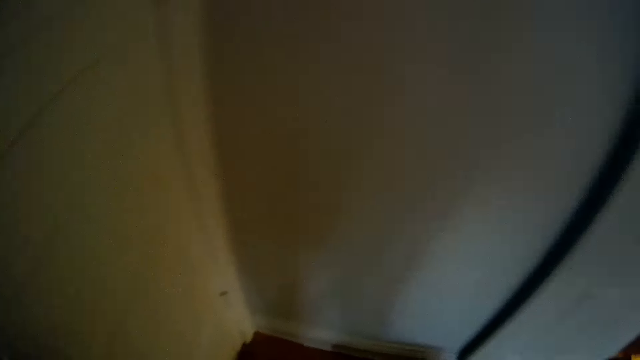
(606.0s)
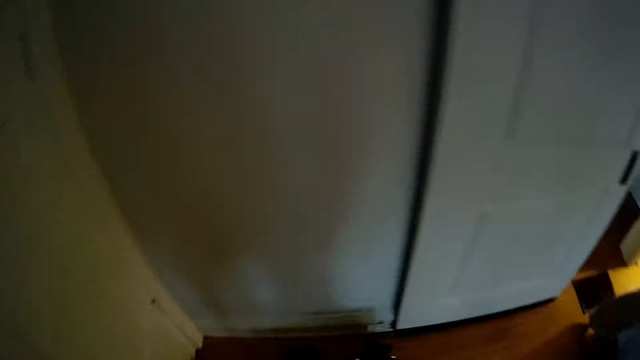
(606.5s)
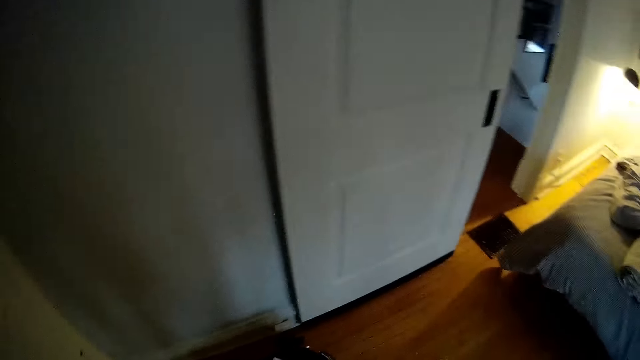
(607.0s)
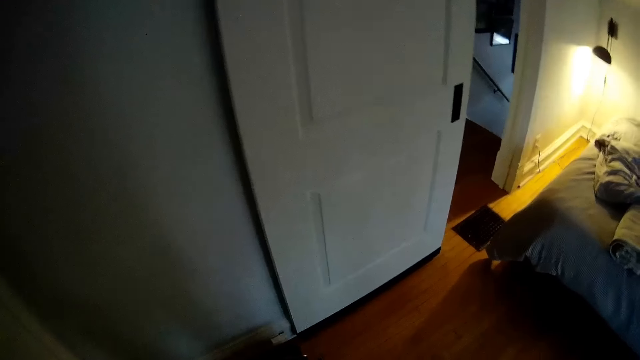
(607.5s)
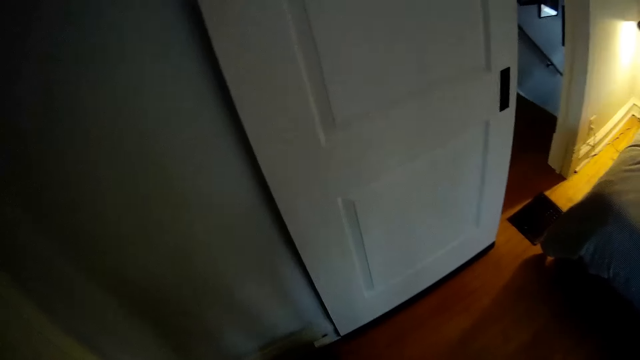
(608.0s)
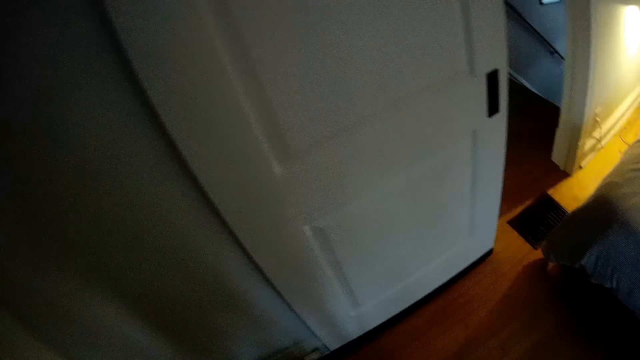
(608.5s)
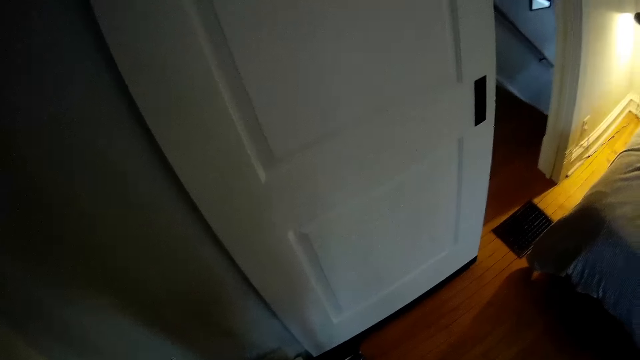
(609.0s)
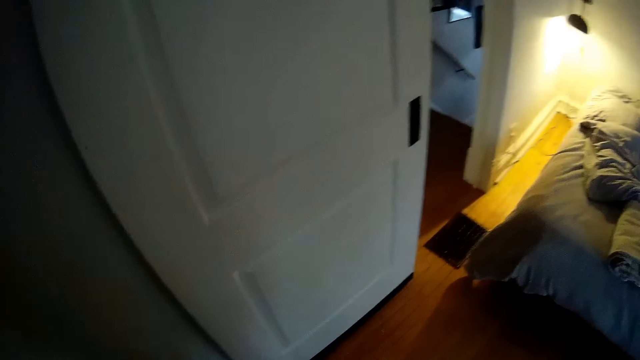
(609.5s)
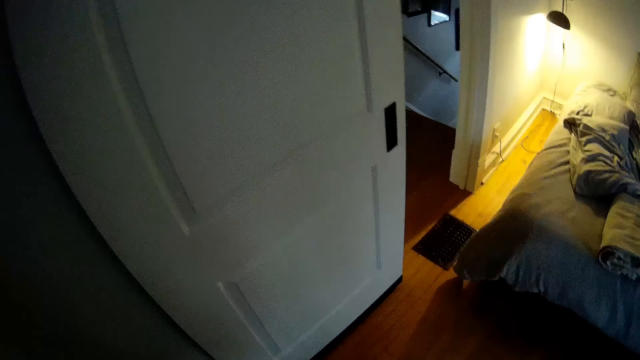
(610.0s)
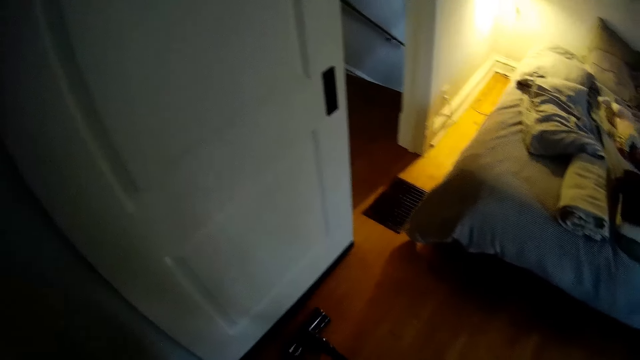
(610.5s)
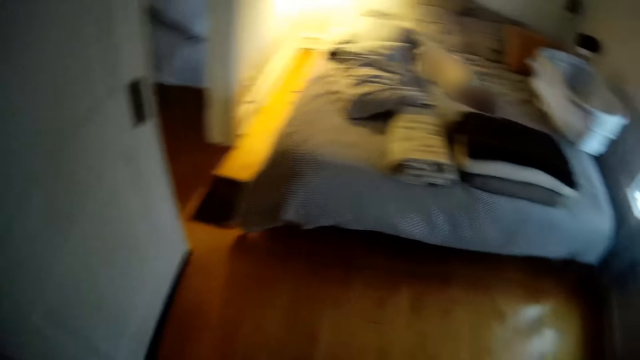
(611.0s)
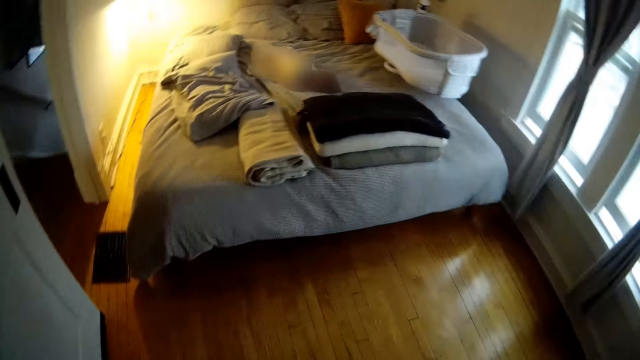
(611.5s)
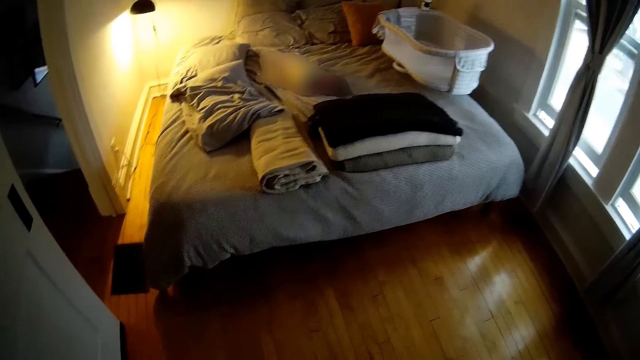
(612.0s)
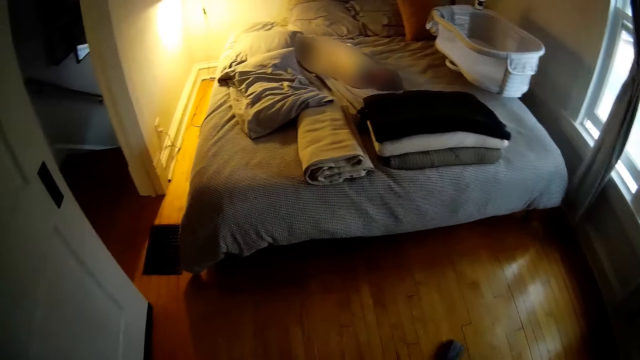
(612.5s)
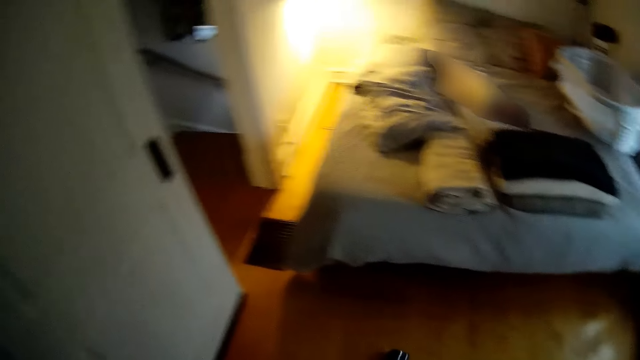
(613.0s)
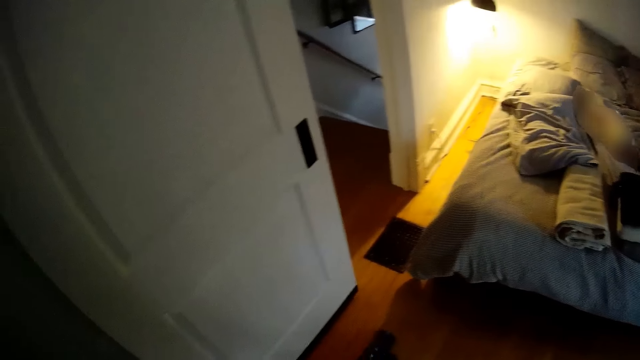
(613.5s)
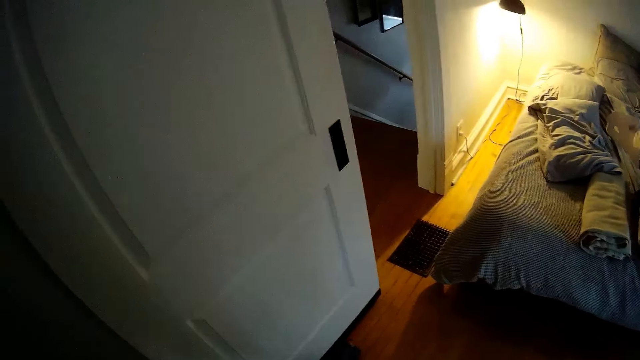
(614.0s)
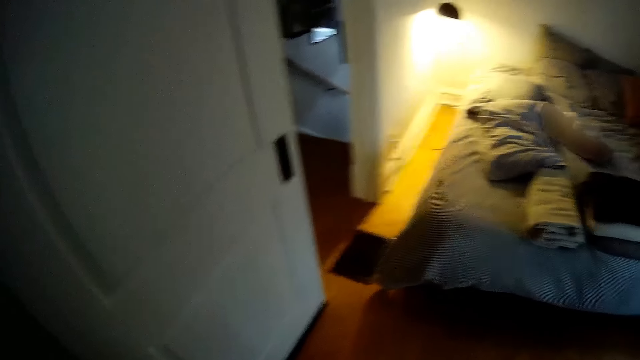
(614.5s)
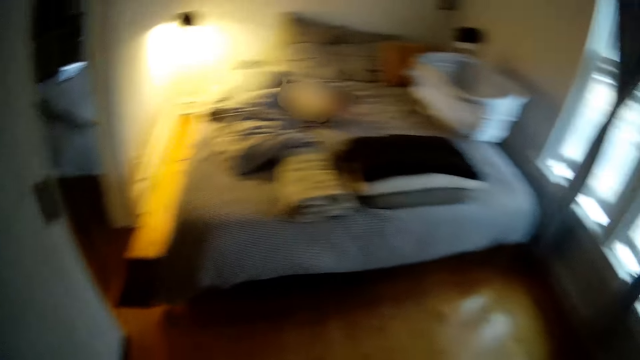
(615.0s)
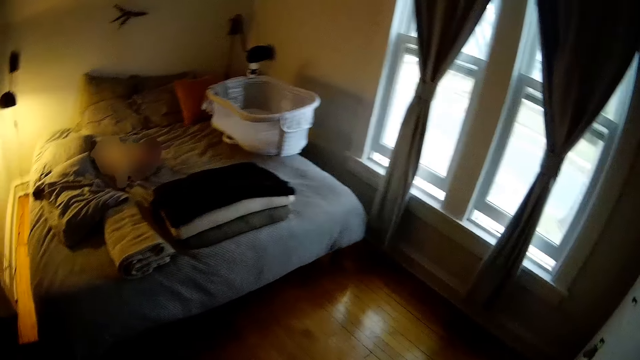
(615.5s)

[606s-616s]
The camera wearer turns around, starts the vacuum cleaner and cleans the bedroom floor with the vacuum cleaner. A baby plays on a bed.

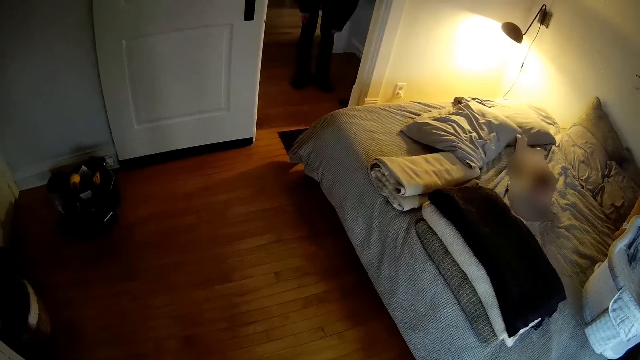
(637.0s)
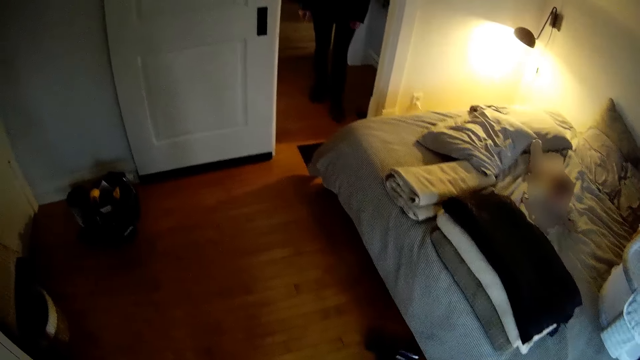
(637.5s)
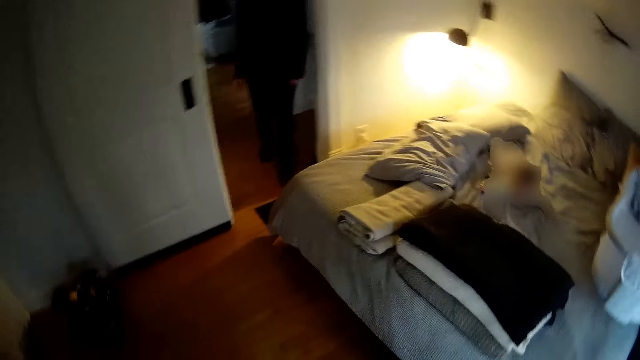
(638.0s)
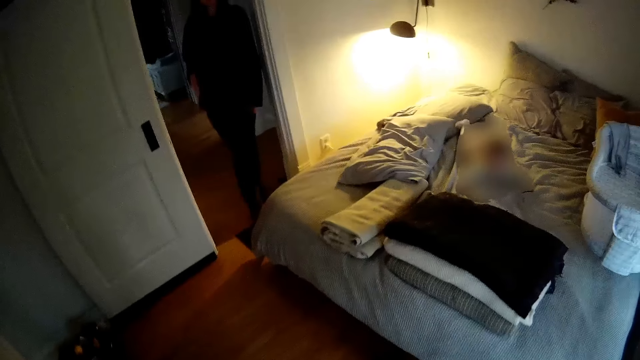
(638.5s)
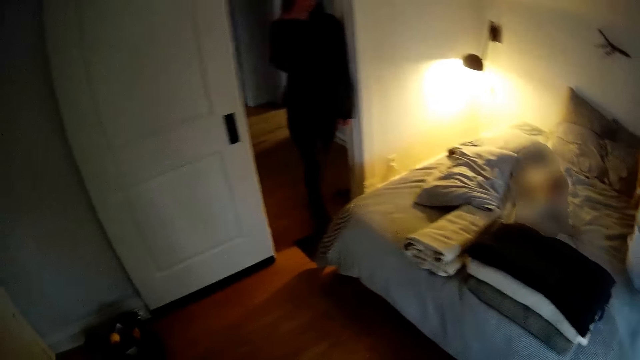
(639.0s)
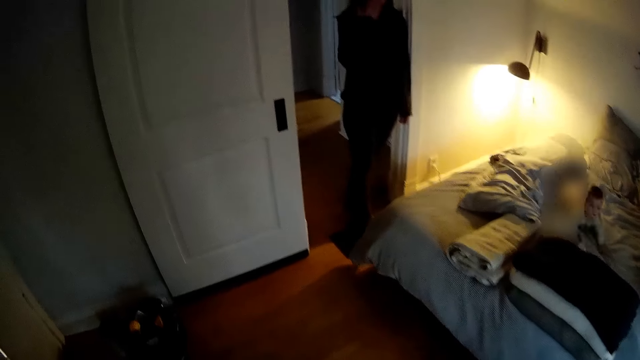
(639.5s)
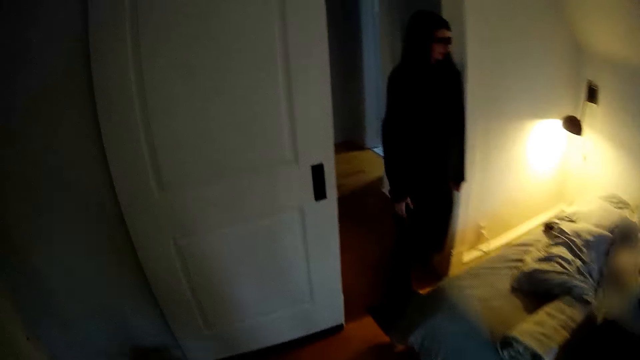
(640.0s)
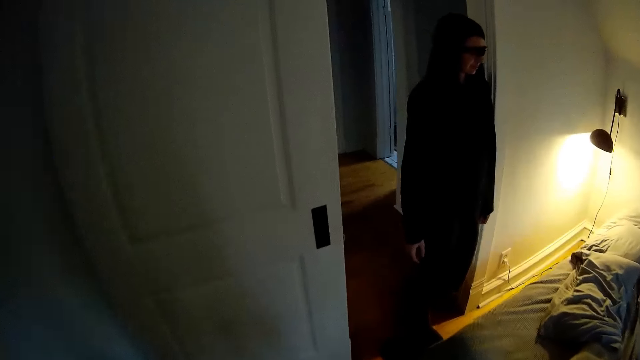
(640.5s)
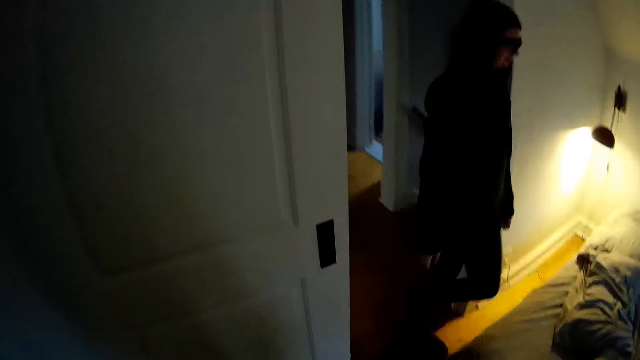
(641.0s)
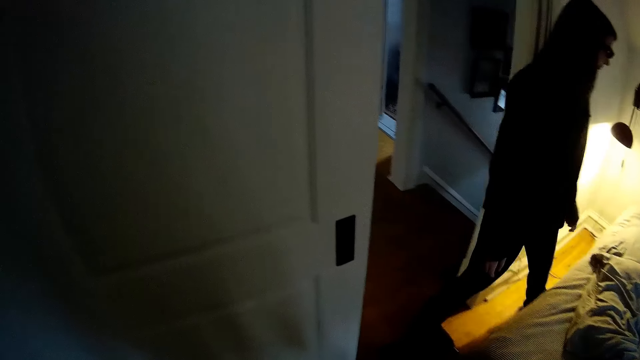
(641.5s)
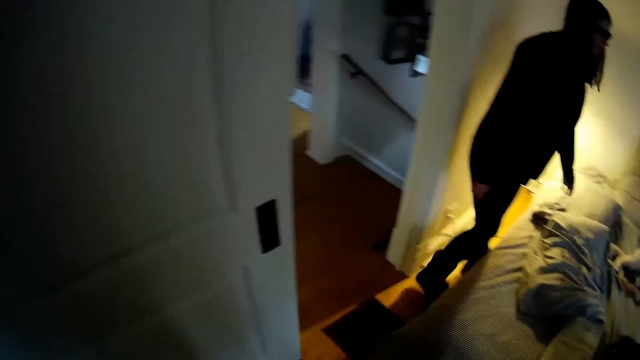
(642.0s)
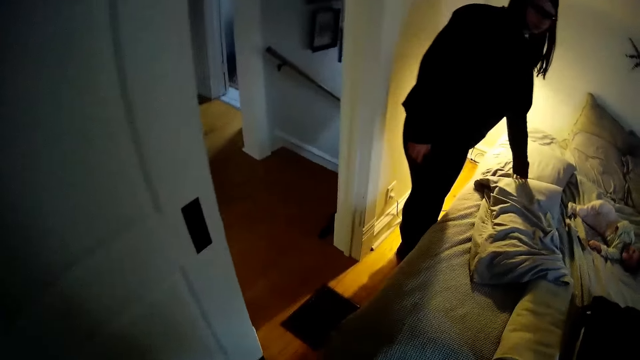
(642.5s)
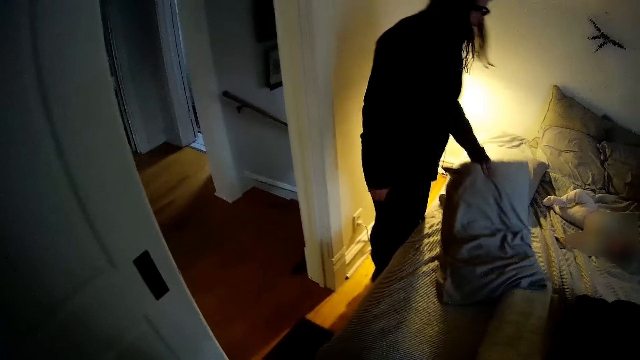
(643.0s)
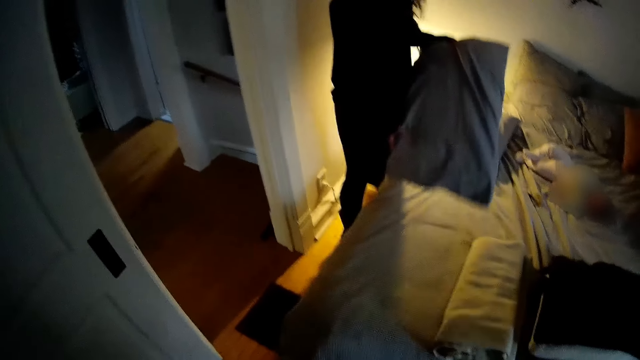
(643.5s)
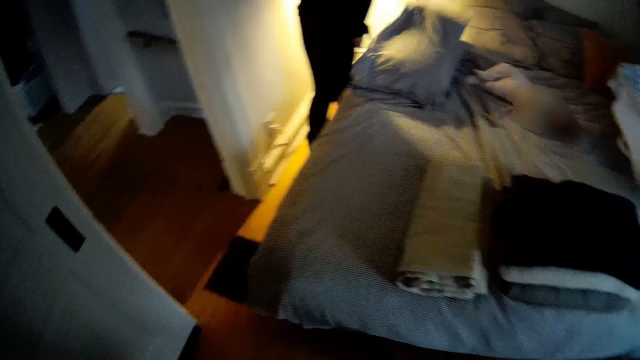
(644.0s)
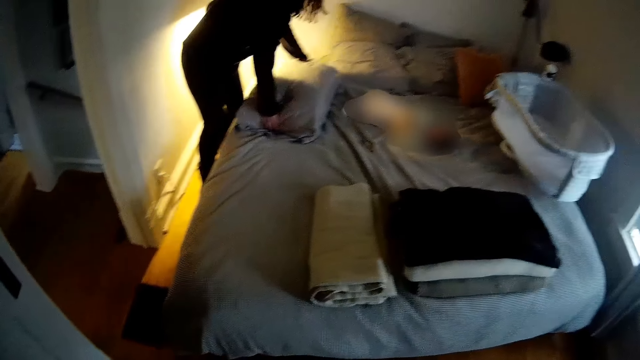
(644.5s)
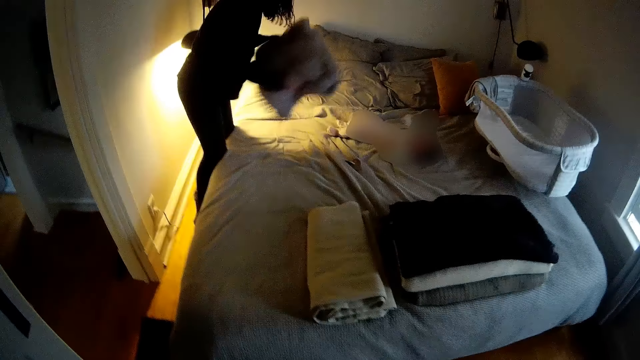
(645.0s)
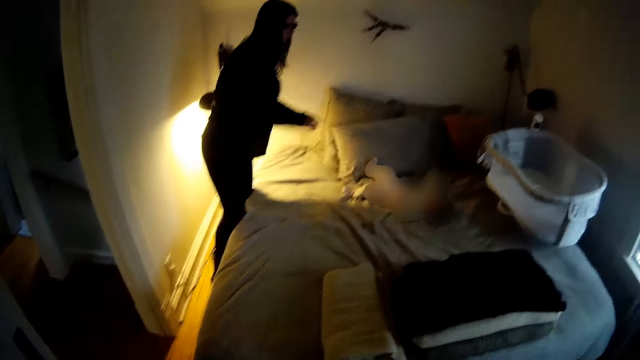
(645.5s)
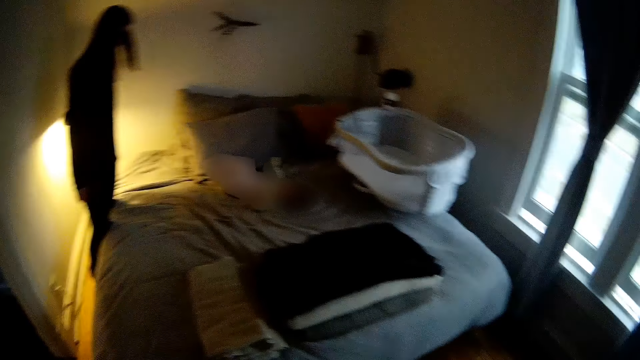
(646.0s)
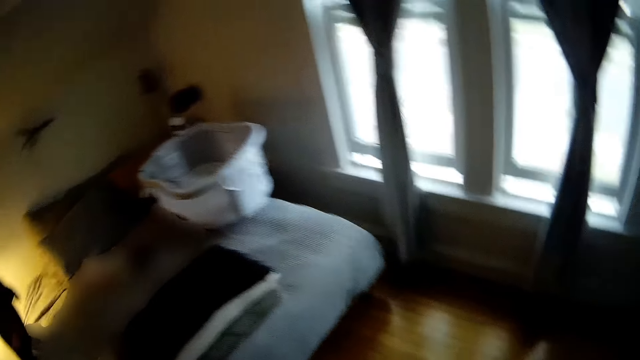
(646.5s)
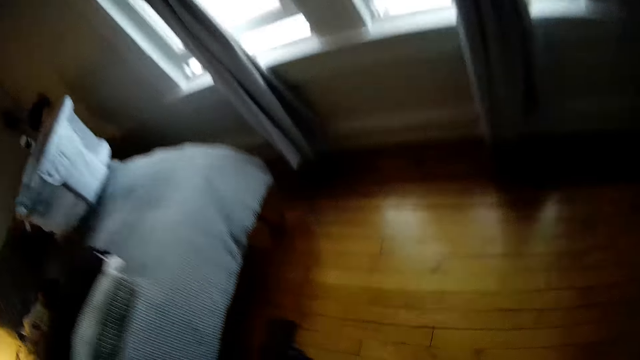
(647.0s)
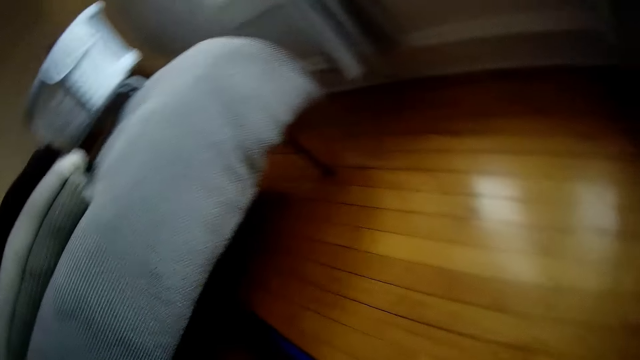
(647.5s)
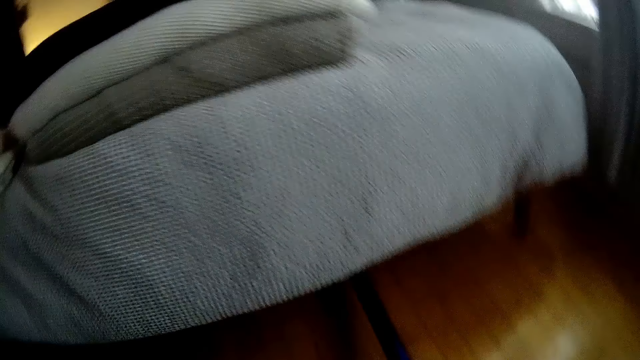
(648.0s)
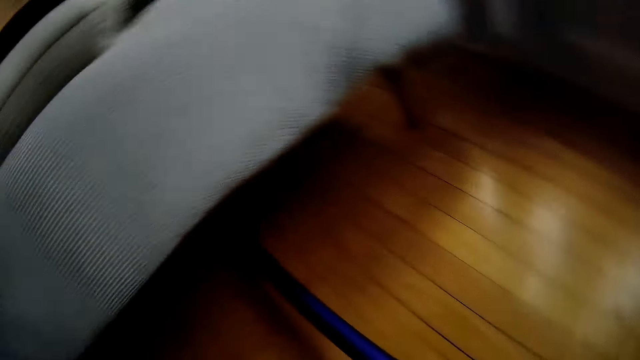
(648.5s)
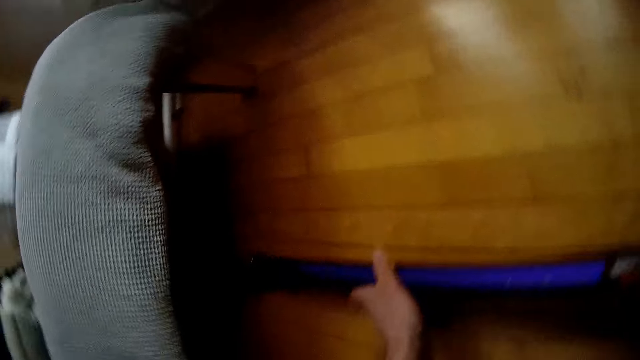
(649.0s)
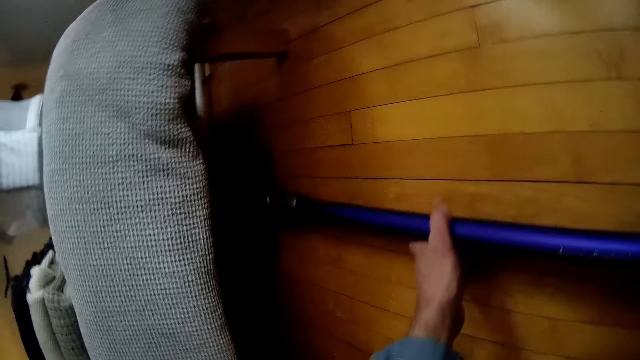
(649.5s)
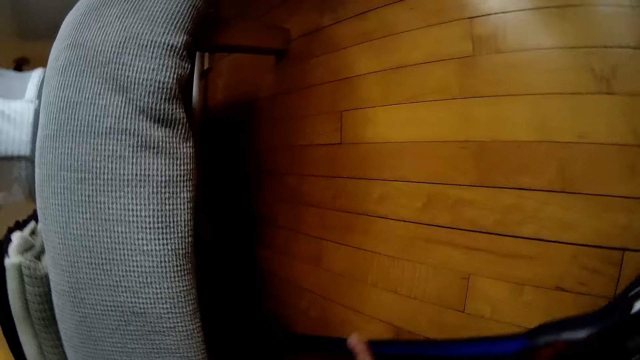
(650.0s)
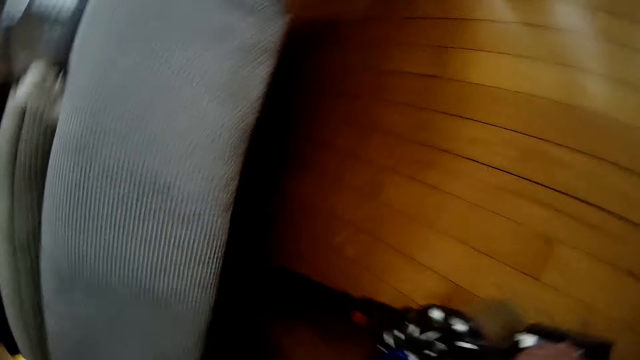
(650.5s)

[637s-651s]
The woman adjusts her camera with her right hand. The woman leans on a door post. The woman walks into the bedroom. The camera wearer cleans the bedroom floor with the vacuum cleaner. The woman takes a pillow from the bed with her left hand. The camera wearer cleans the bedroom floor with the vacuum cleaner again. The woman drops the pillow on another pillow on the bed with both hands. The camera wearer cleans the bedroom floor with the vacuum cleaner again. The woman takes both pillows from the bed with both hands. The camera wearer cleans the bedroom floor with the vacuum cleaner again. The woman throws the pillows on the bed. The camera wearer cleans the bedroom floor with the vacuum cleaner. They clean the bedroom floor with the vacuum cleaner again.
